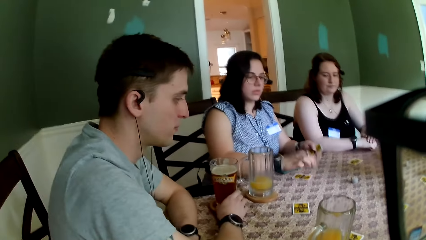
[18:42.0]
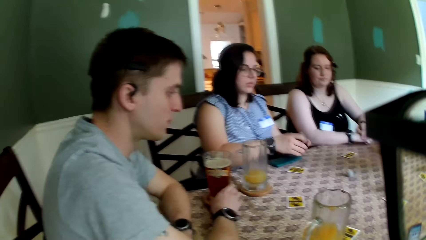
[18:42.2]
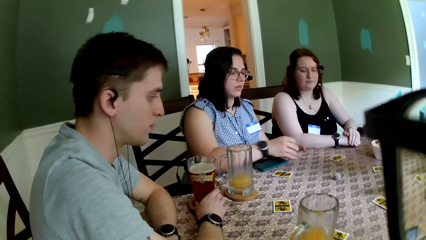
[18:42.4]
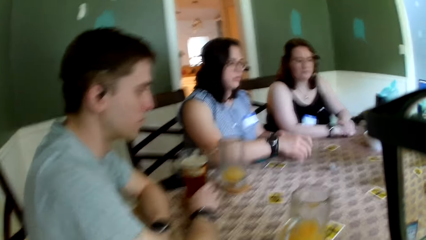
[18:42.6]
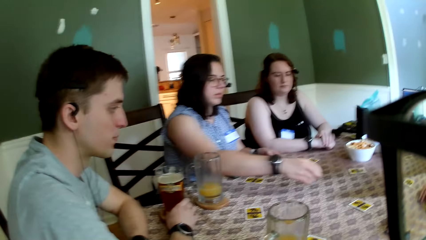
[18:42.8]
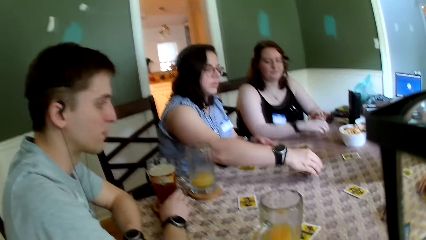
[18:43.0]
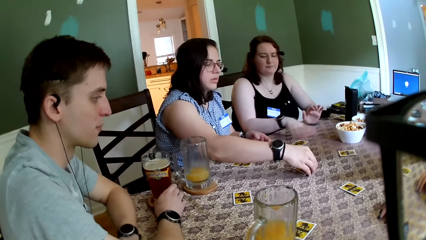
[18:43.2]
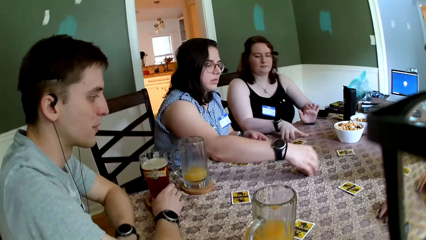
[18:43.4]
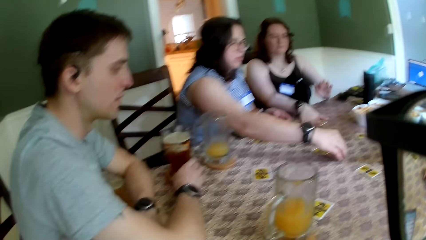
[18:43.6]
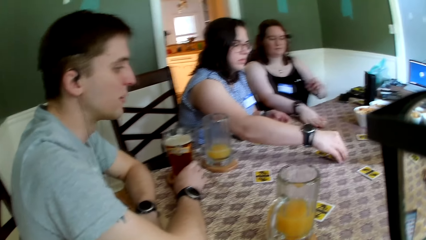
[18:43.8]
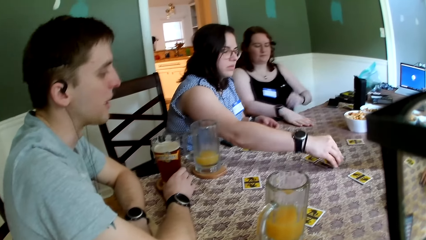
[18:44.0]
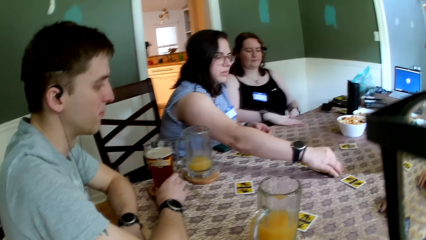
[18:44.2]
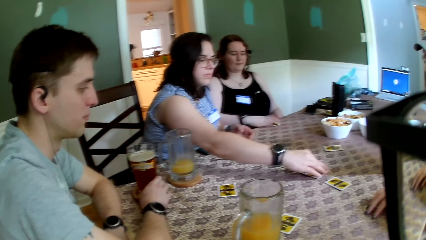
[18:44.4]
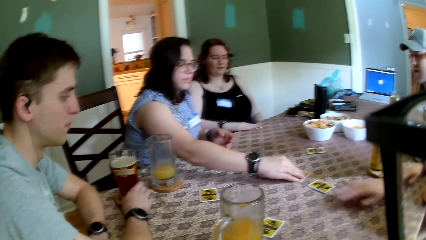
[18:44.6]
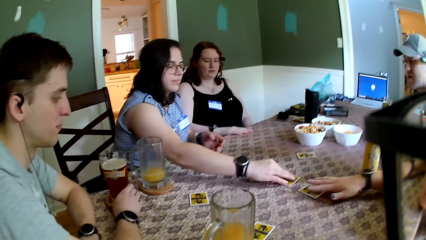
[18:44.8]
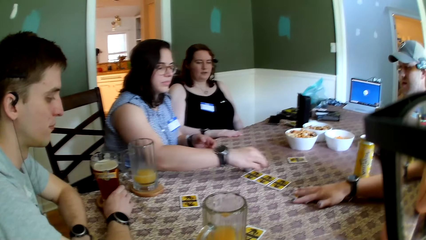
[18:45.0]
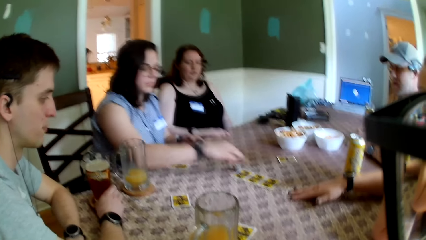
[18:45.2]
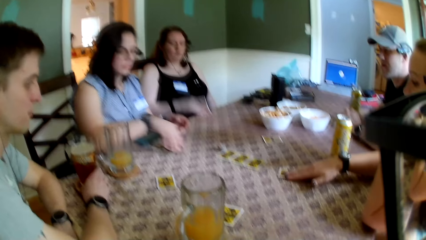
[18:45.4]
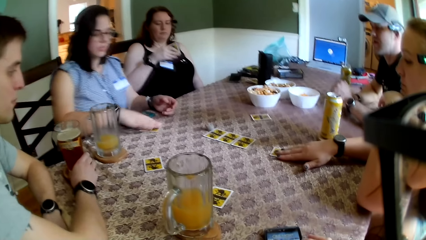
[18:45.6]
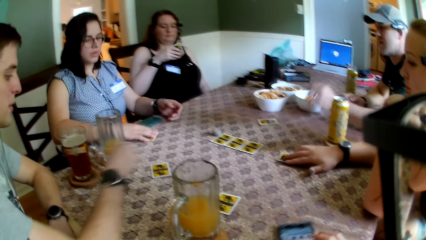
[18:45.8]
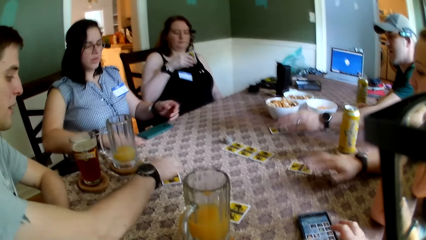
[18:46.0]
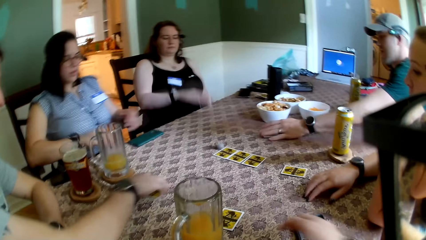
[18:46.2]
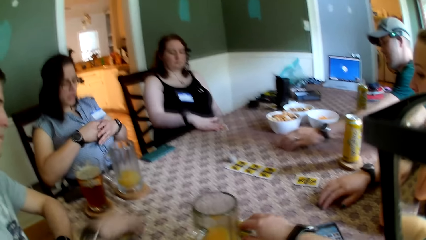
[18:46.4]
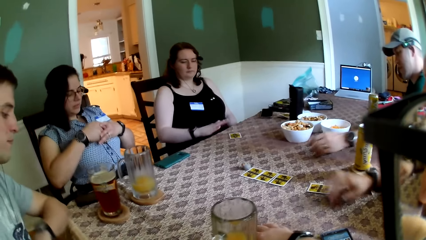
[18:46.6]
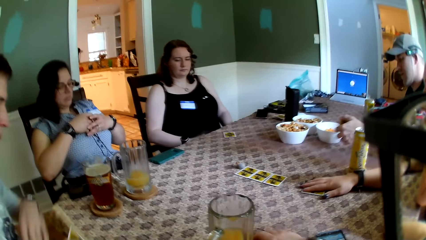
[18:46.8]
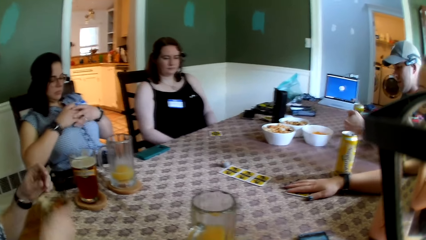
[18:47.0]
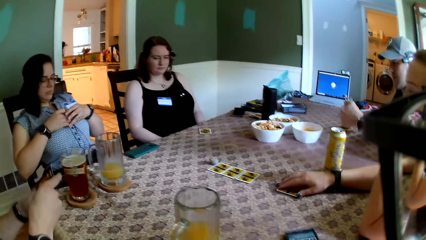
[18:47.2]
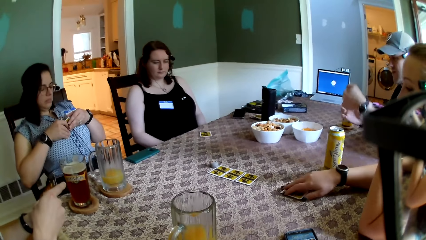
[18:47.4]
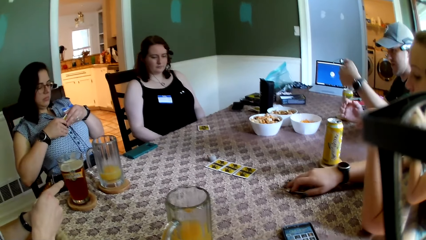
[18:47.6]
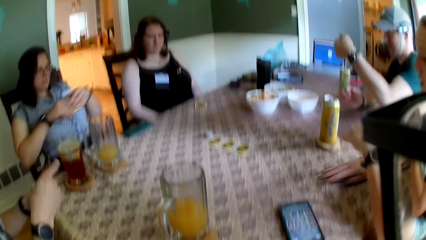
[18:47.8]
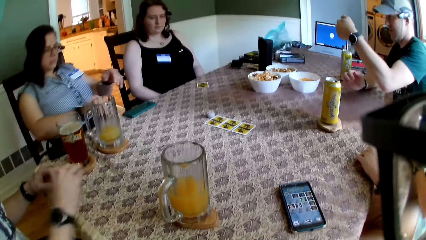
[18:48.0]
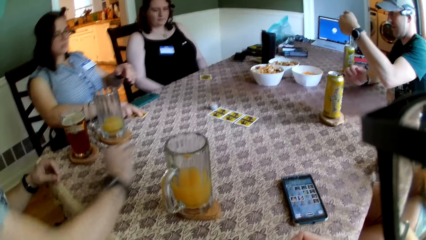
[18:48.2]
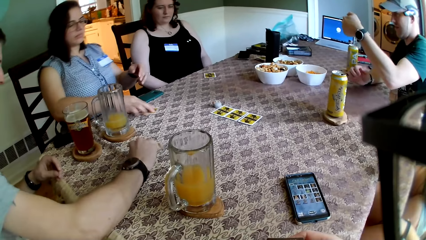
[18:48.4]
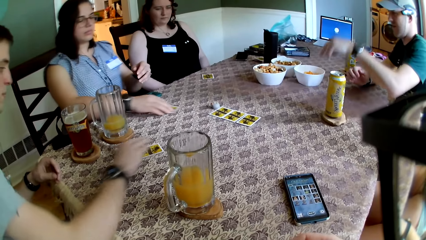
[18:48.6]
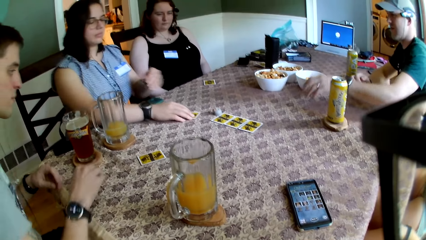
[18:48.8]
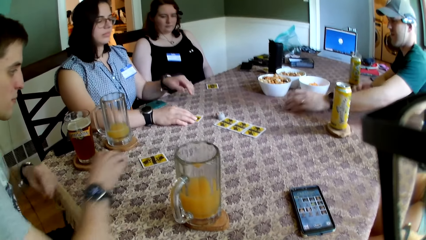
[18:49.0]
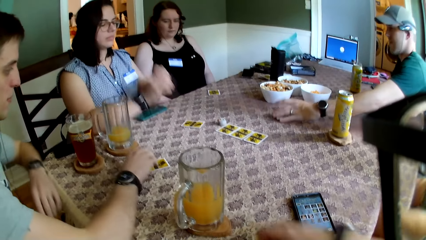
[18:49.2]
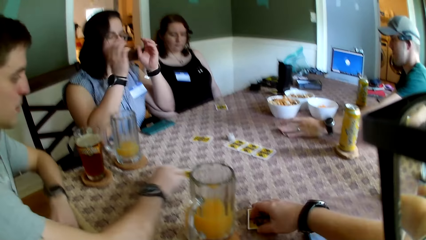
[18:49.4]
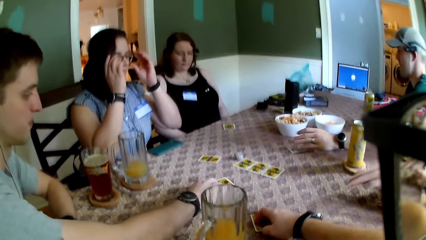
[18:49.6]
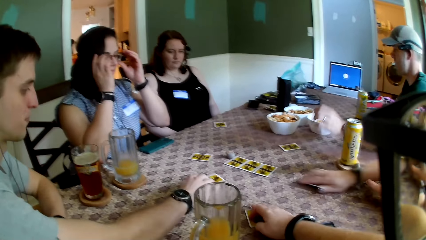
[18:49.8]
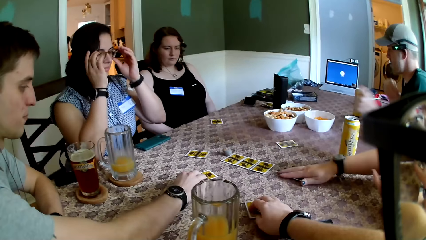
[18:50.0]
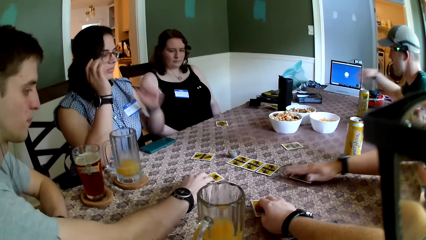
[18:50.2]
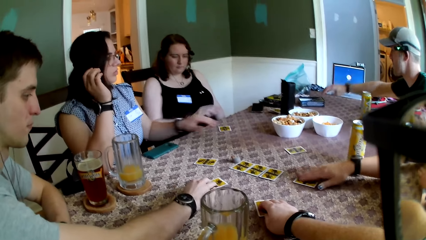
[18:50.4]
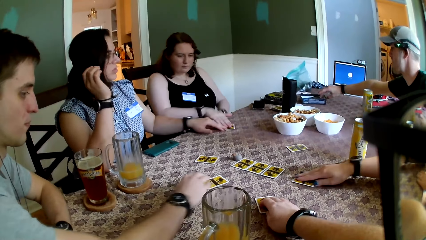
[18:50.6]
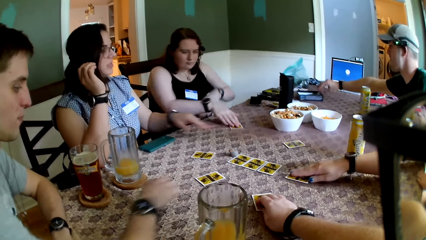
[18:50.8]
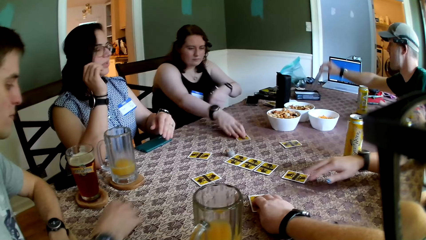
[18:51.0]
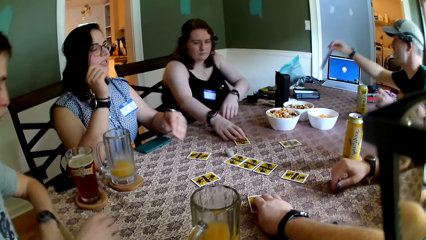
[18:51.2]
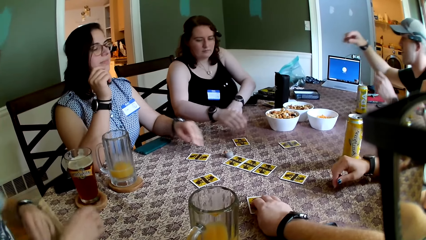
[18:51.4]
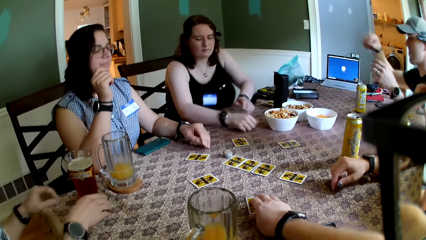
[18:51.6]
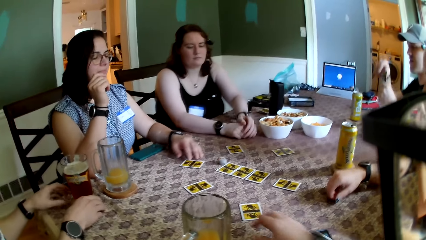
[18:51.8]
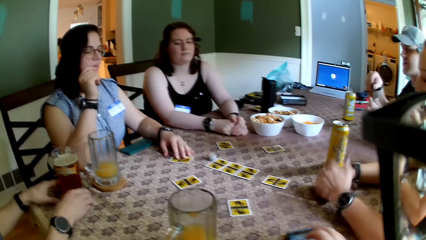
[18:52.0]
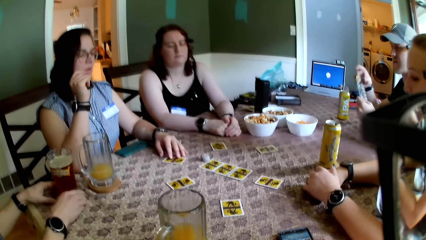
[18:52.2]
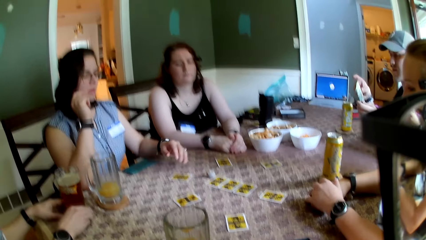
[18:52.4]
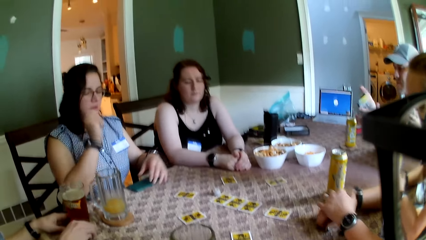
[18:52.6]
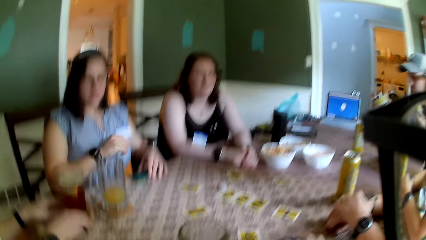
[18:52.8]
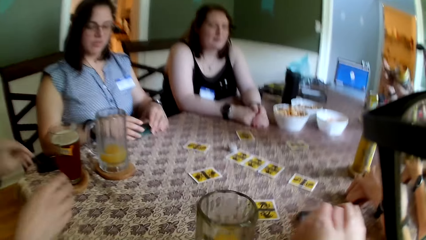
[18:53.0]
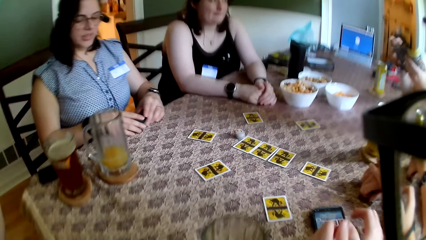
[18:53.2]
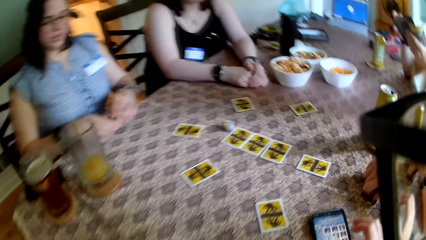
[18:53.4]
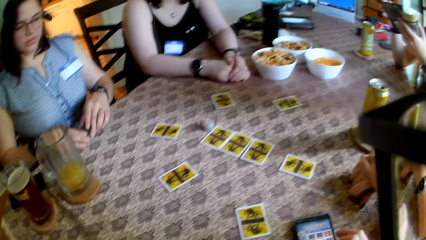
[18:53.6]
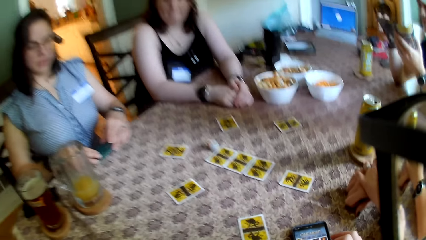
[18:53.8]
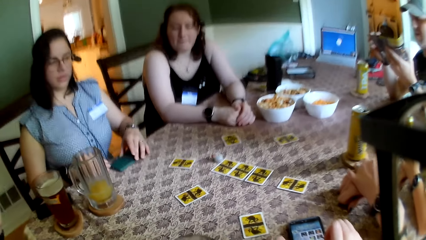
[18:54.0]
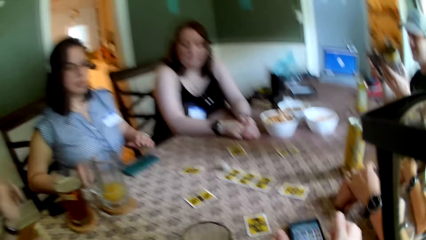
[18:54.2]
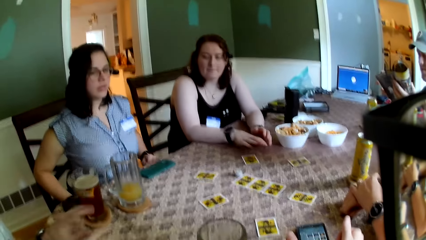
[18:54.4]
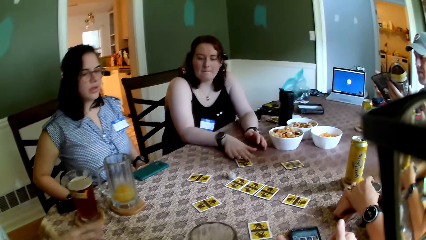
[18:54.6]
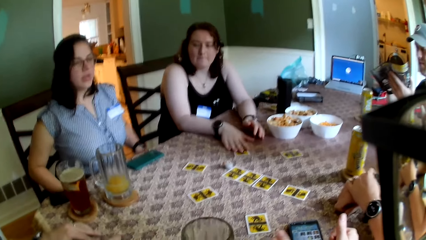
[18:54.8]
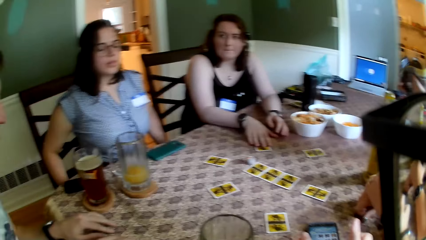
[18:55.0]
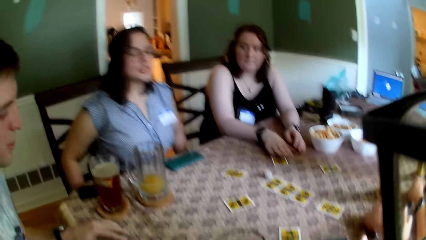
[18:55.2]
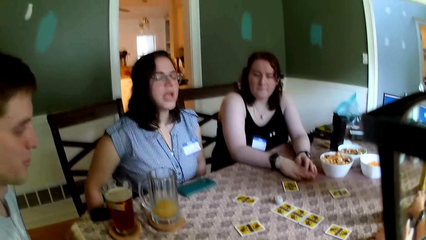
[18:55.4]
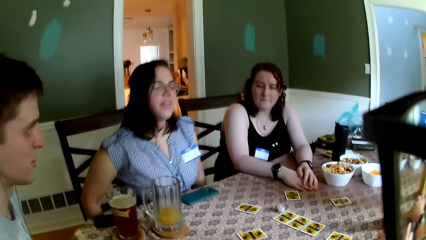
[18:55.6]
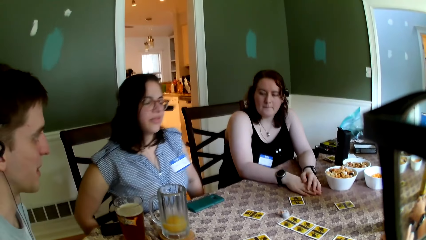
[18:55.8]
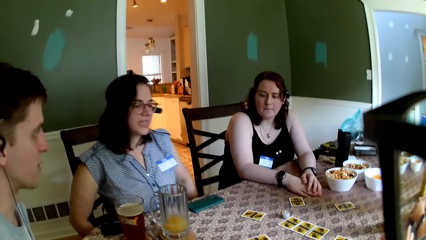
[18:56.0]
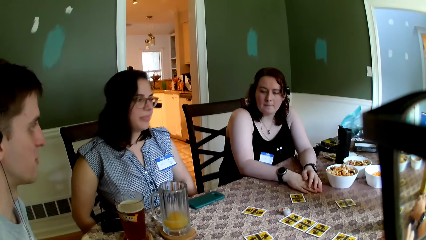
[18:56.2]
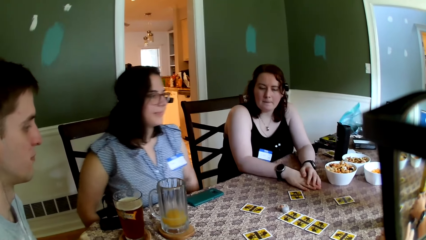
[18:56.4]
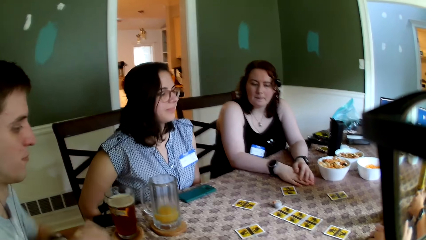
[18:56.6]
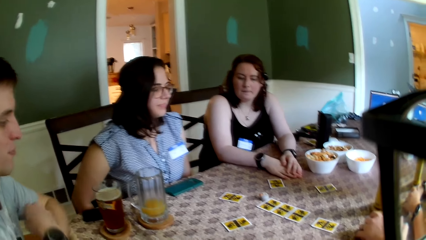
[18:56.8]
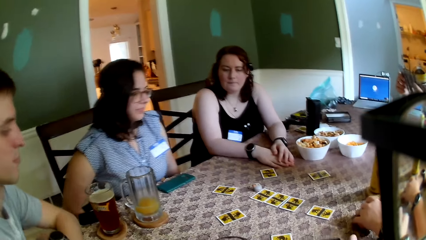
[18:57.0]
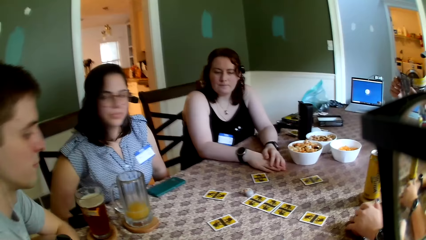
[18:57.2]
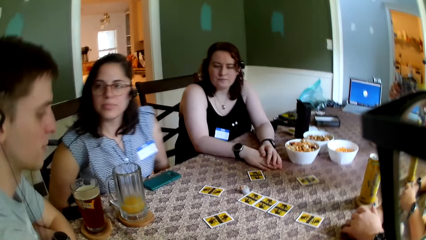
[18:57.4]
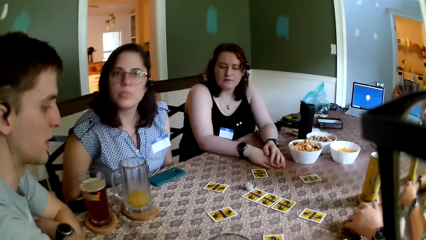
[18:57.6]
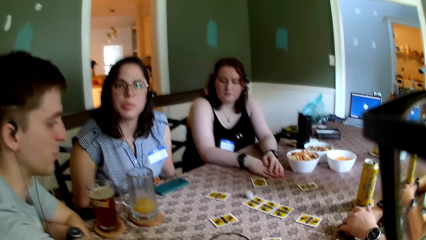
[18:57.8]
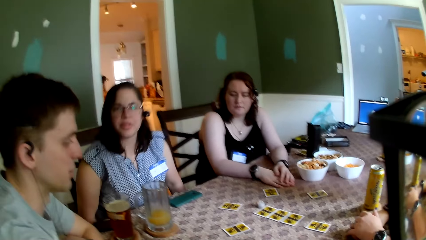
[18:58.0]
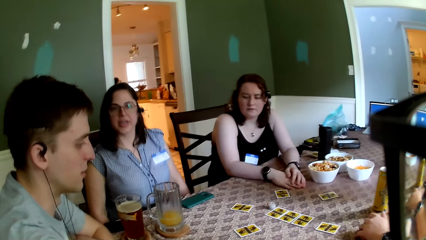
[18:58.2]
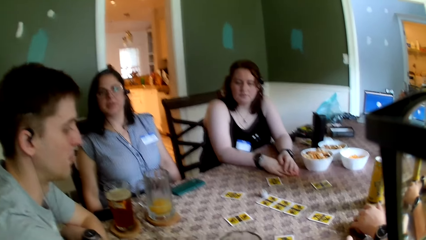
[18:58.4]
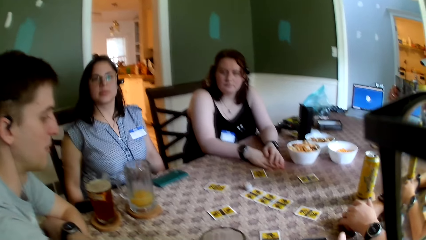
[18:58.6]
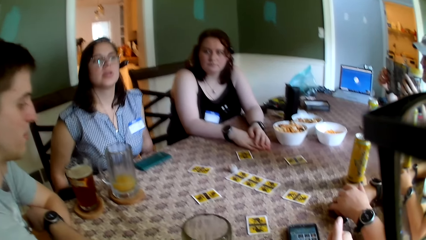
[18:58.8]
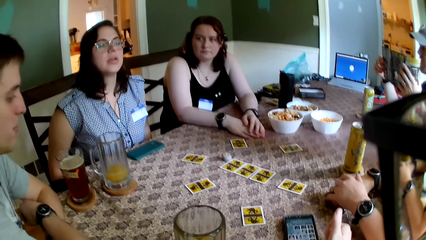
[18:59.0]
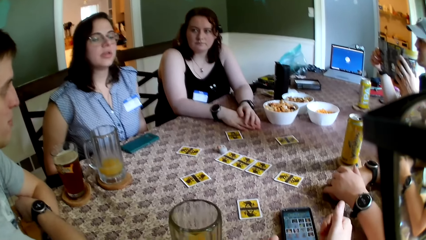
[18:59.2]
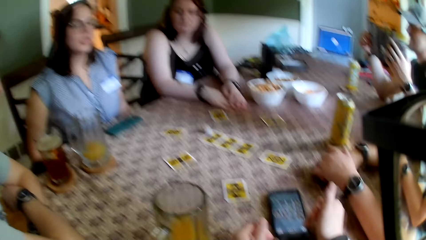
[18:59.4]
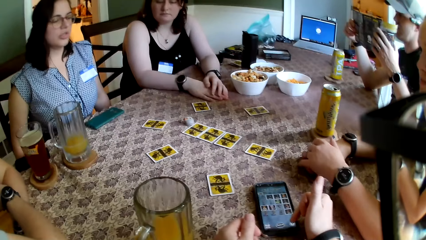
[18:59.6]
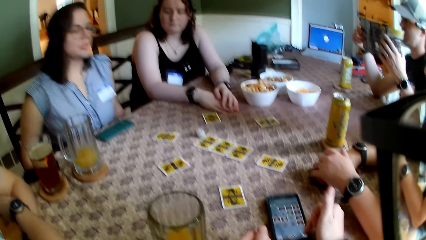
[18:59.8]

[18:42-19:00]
The camera wearer drops the rest of the cards on the table. A woman spreads the card on the table. Another woman carries her card. A third woman touches her card. A man drops his card. Another man drops his card and carries his card. The first man carries his card. The second woman drops her card. The camera wearer carries their card. The third woman carries her card. The first woman drops her card. The third woman drops her card. The second man carries a paper with his right hand. The first man speaks to a group of people at the table. The first woman speaks to a group of people at the table.
